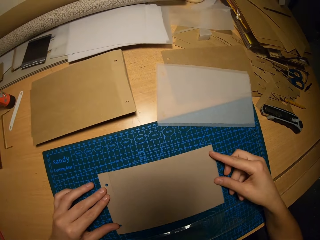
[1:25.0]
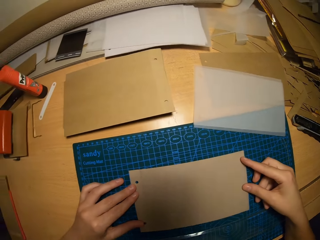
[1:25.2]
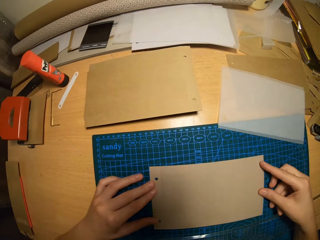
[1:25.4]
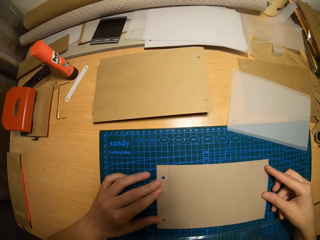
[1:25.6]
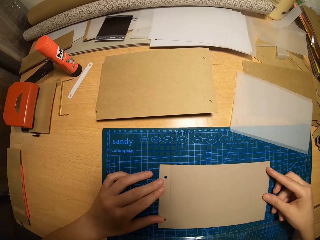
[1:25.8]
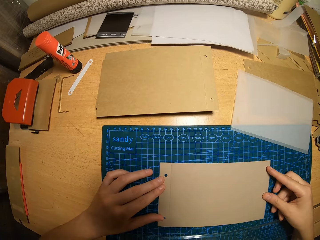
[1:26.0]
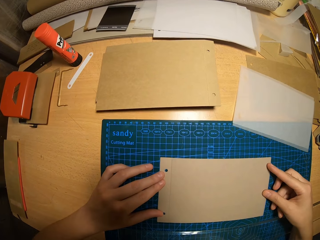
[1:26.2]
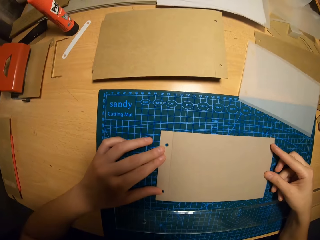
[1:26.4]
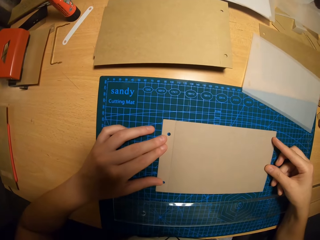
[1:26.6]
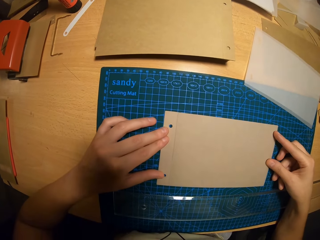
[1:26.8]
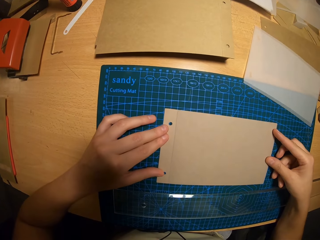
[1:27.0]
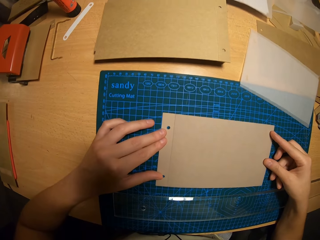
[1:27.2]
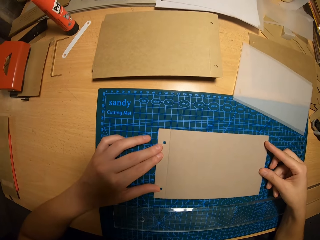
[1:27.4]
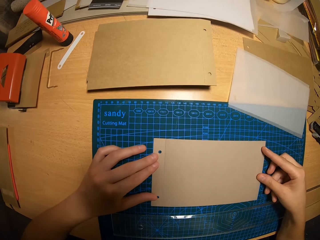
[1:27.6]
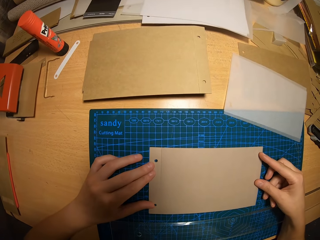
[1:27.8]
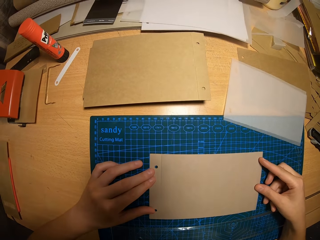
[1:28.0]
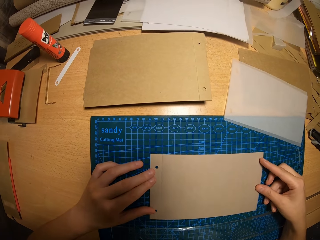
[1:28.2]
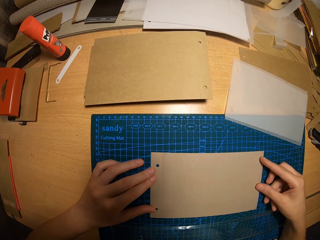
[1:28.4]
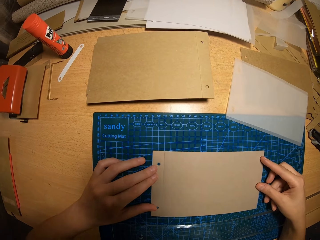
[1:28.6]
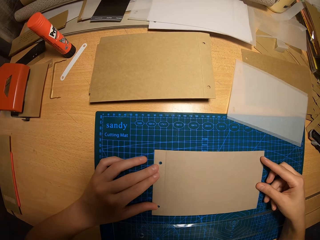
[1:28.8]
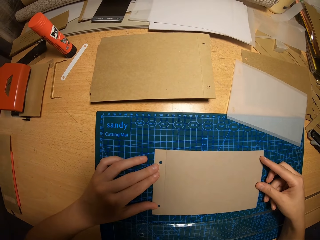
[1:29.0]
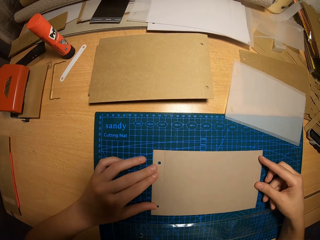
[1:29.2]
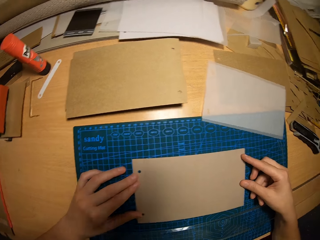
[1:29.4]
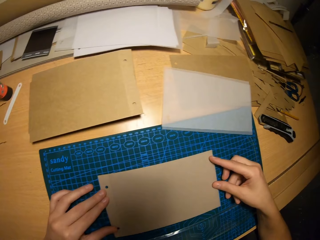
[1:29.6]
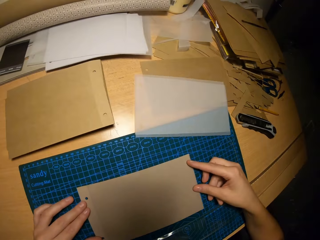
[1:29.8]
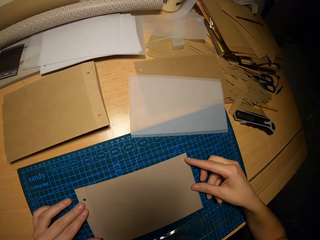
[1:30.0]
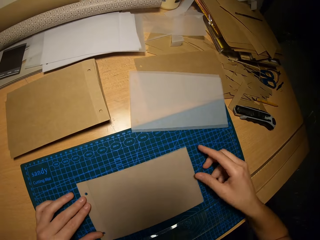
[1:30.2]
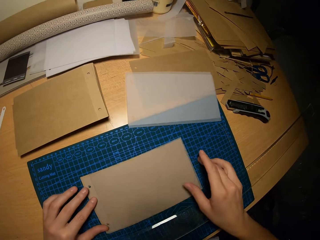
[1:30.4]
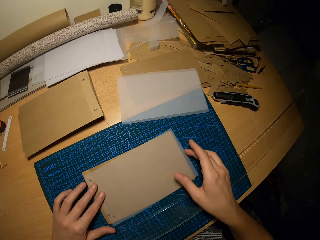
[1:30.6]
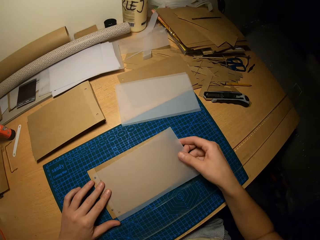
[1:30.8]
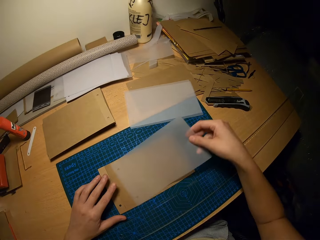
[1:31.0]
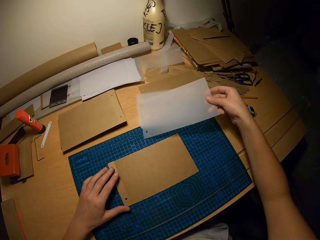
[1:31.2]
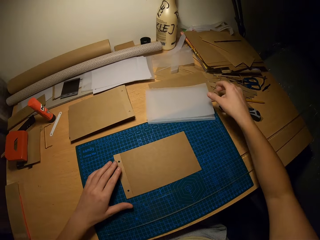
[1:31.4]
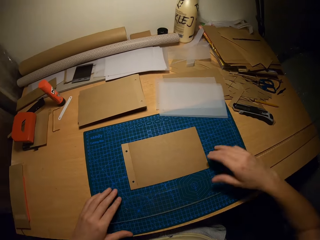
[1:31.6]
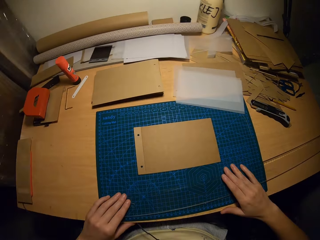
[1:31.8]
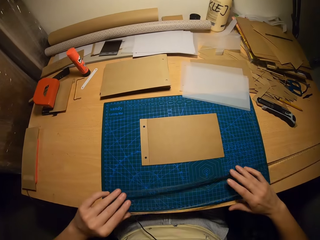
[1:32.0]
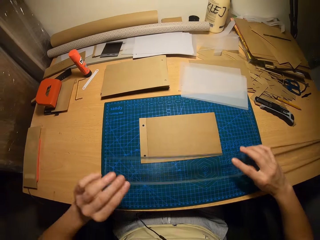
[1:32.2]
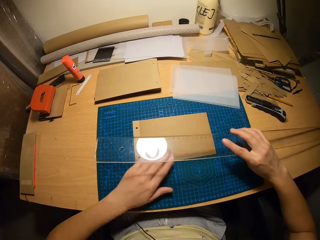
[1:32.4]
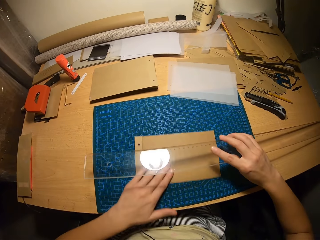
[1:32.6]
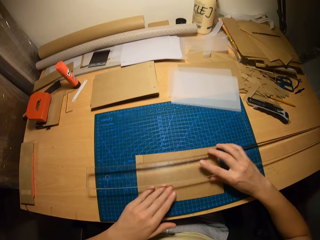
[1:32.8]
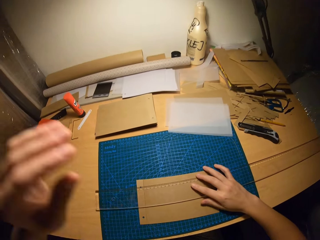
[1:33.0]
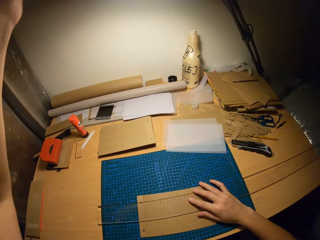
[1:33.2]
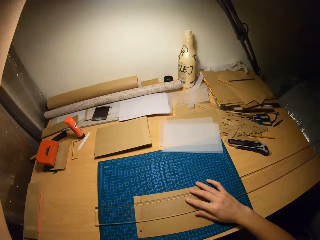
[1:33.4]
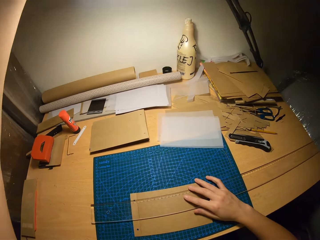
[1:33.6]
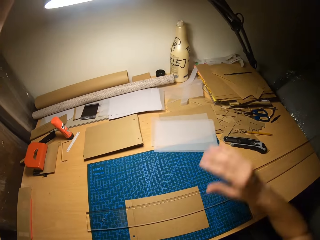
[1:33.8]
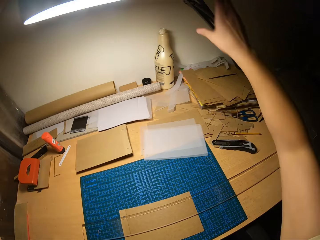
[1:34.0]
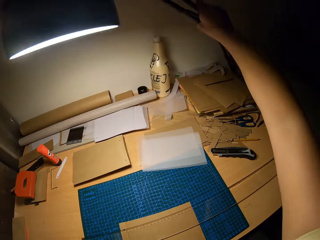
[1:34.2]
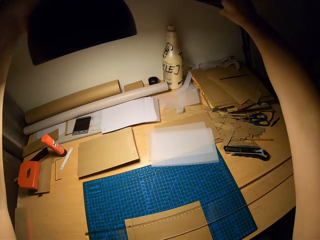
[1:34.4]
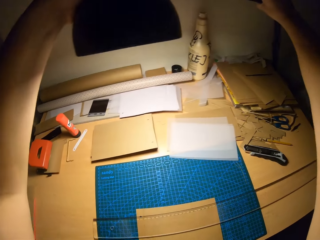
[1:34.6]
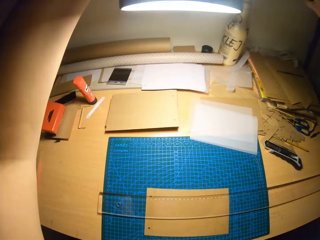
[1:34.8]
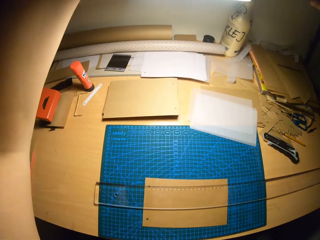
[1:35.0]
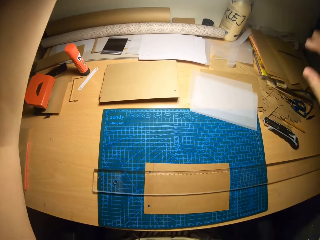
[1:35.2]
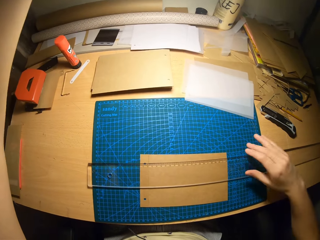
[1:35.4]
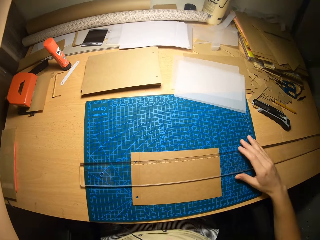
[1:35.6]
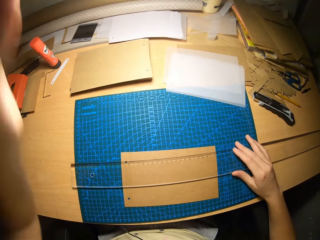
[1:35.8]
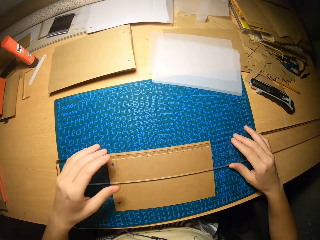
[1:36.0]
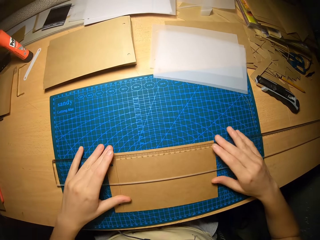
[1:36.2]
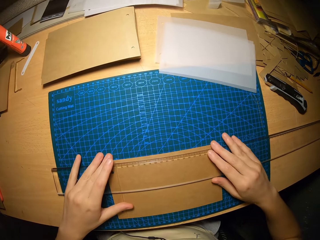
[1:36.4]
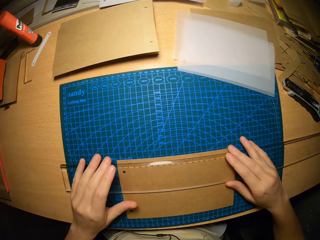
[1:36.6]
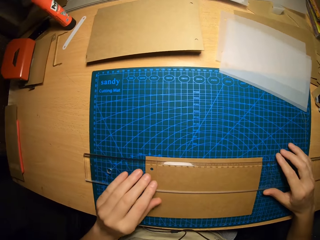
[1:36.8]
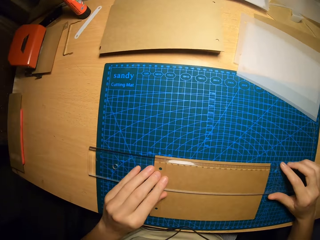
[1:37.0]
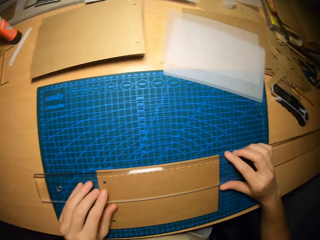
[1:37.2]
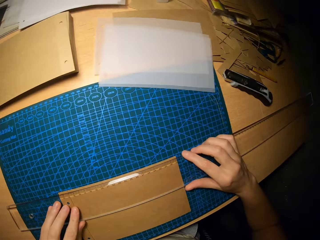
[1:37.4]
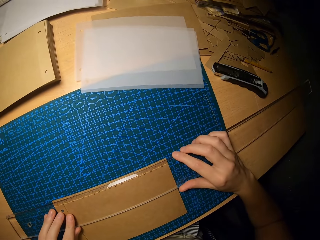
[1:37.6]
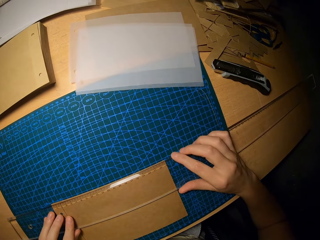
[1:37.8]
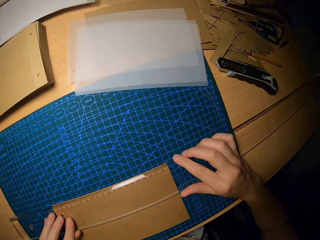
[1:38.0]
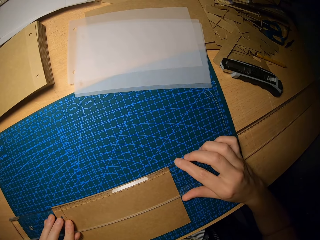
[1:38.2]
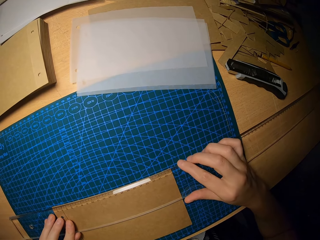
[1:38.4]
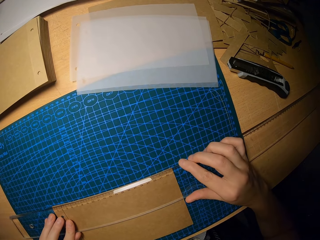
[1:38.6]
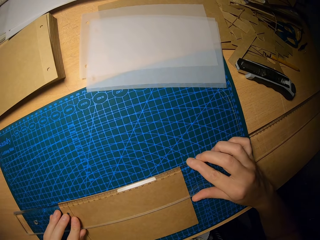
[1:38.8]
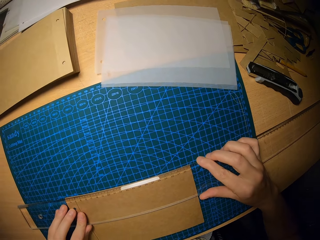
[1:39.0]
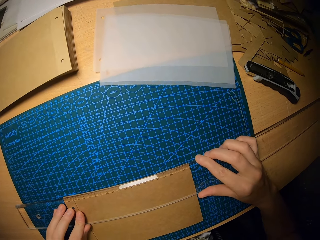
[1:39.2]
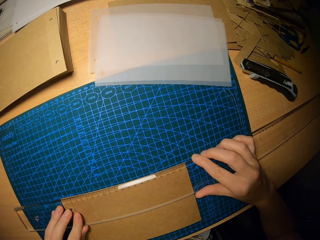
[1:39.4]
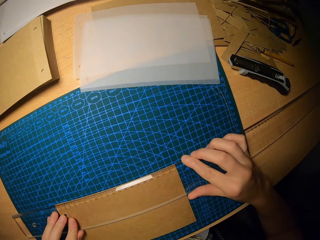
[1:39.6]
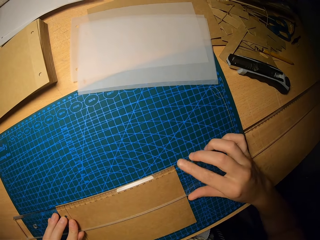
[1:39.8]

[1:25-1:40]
The camera wearer removes the paper piece from the cardboard piece with her right hand. She places the paper piece on the table with her right hand. She picks up a ruler on the table with both hands. She positions the cardboard piece on the table with her left hand. She places the clear ruler on the cardboard piece with her right hand. She adjusts the overhead lamp with both hands. She adjusts the ruler on the cardboard piece with both hands. She measures the card.

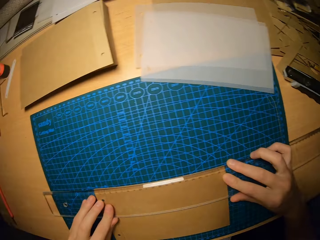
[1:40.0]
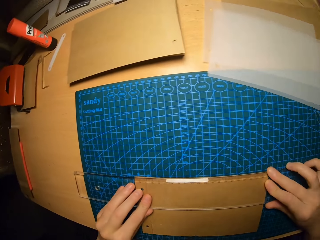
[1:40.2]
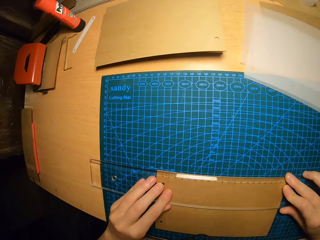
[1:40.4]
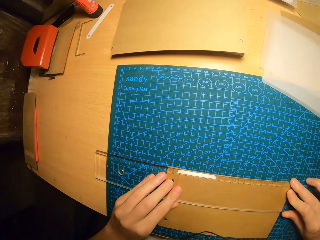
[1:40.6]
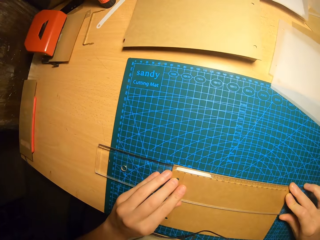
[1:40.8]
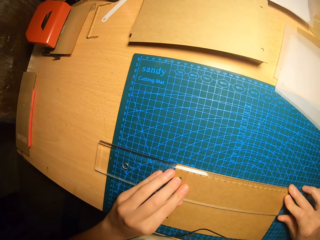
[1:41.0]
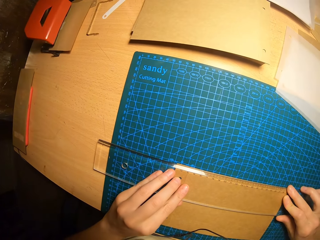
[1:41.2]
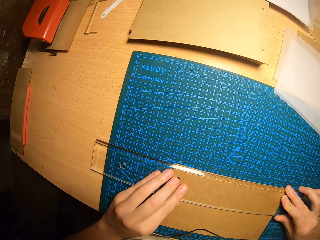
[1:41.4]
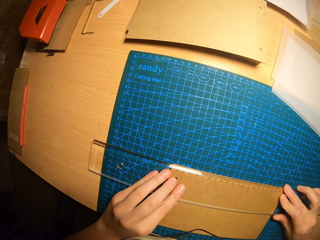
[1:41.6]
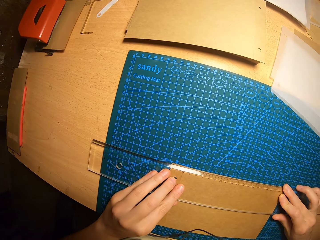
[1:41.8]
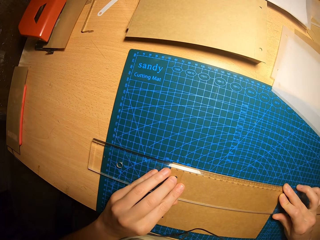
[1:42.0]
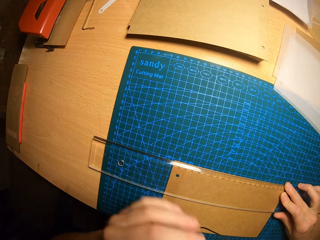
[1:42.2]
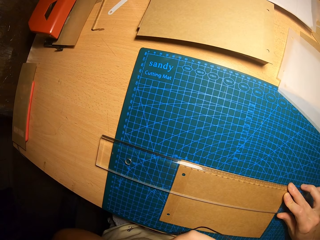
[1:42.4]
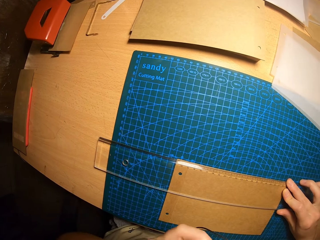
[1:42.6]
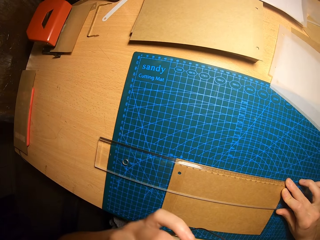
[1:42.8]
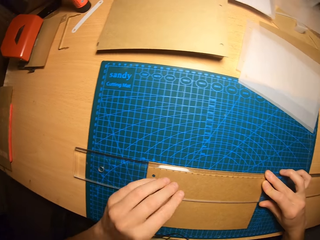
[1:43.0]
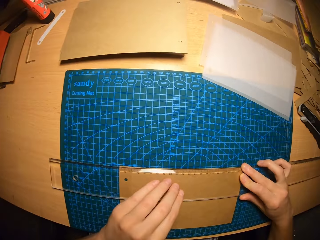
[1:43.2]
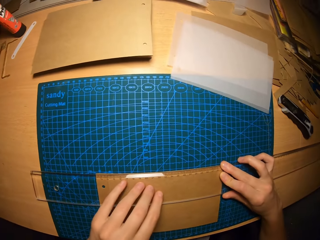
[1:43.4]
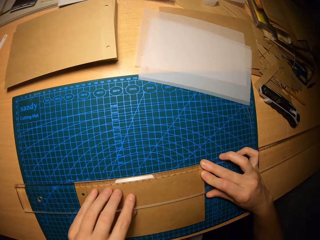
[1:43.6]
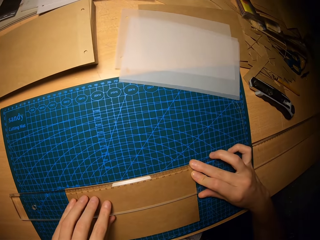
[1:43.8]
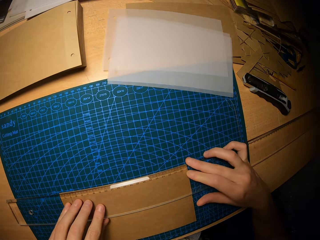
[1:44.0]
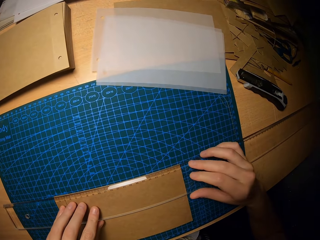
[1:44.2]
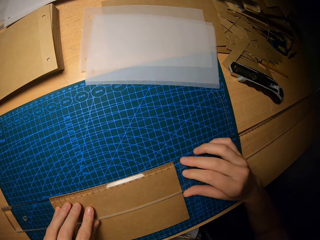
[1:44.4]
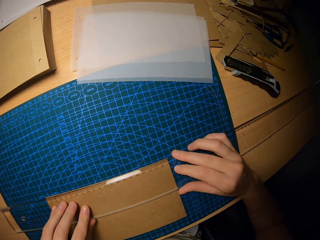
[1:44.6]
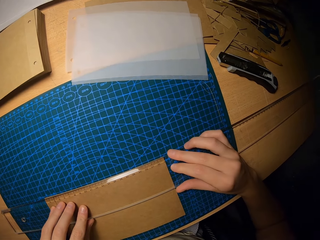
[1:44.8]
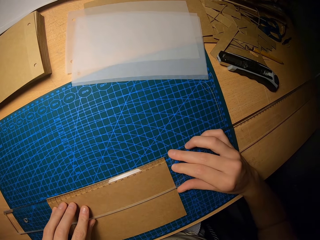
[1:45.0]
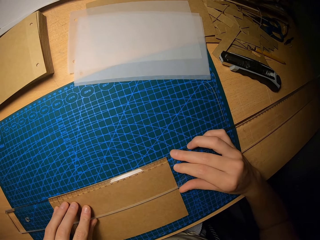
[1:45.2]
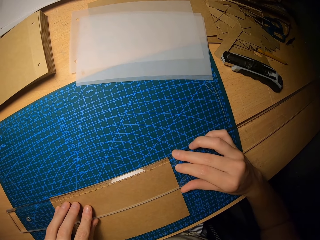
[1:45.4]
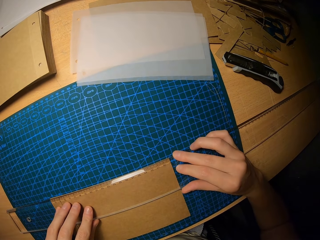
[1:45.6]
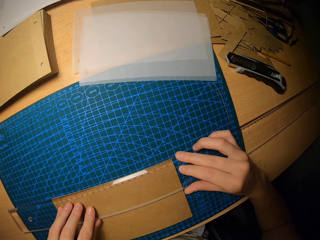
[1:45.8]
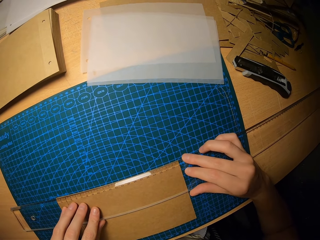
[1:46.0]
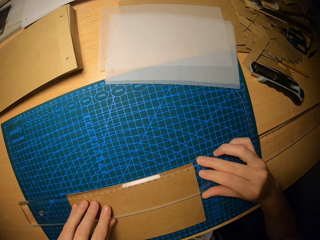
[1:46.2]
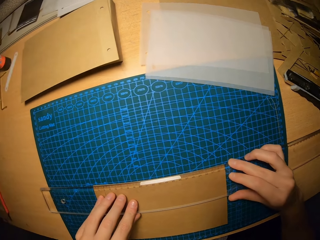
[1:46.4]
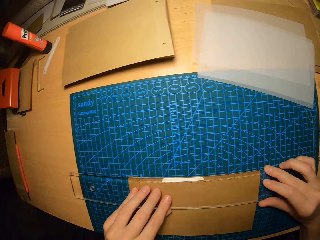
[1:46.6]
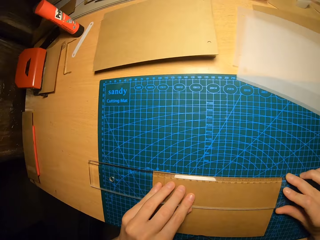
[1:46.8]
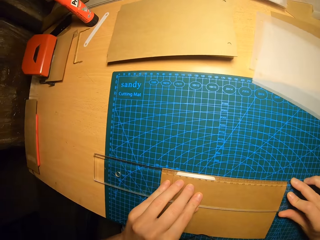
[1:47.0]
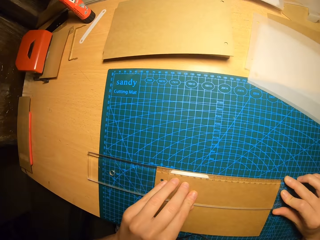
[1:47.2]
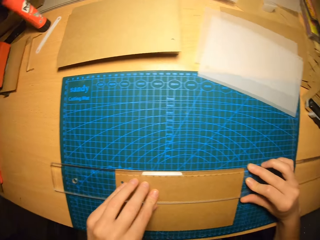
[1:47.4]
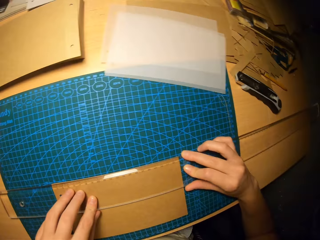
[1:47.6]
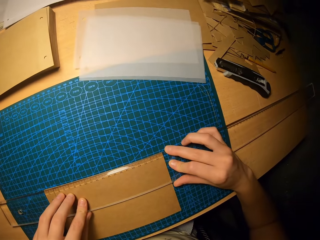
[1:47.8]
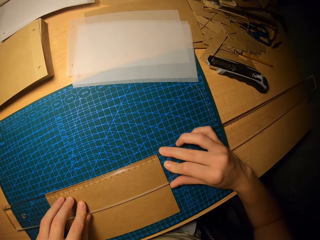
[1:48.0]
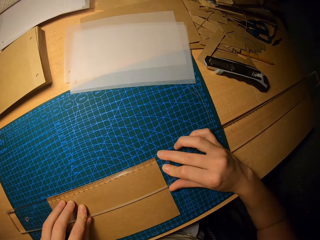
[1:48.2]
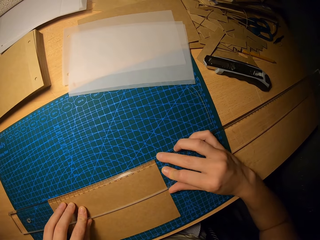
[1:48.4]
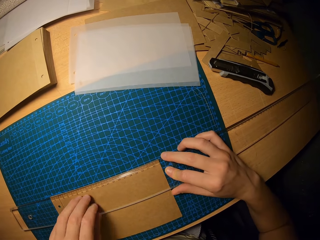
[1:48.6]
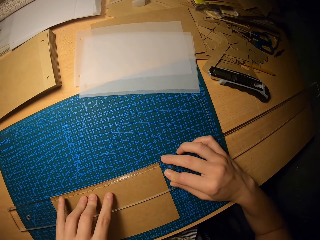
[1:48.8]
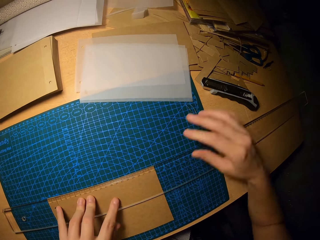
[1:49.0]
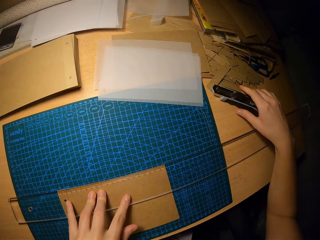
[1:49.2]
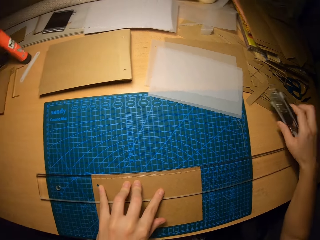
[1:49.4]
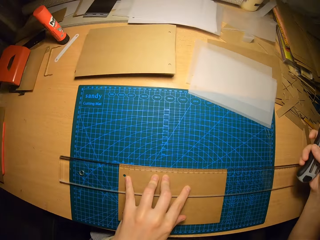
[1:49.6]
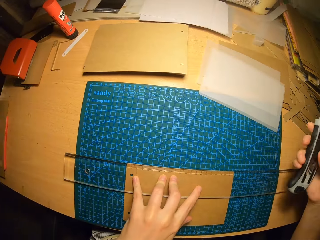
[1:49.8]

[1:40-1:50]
The camera wearer picks up the paper cutter with her right hand.
